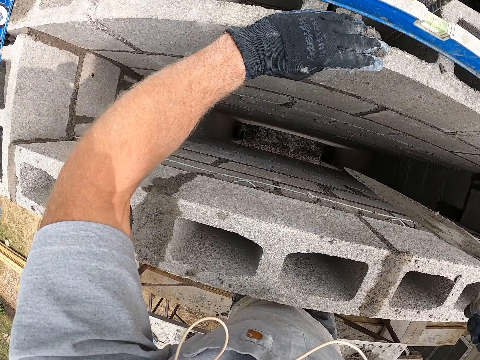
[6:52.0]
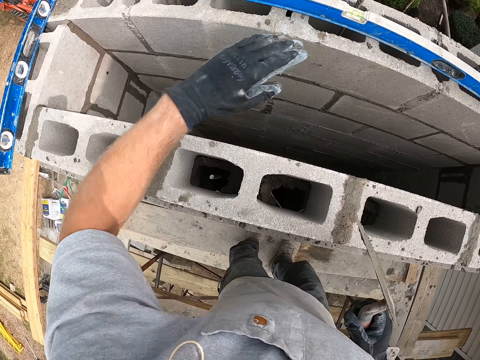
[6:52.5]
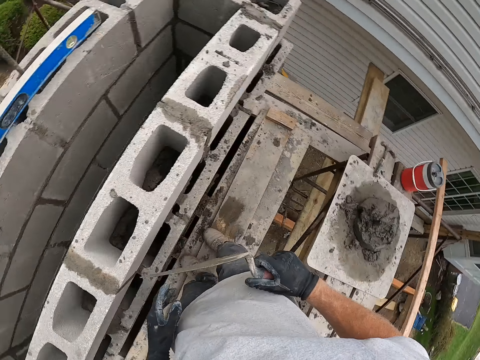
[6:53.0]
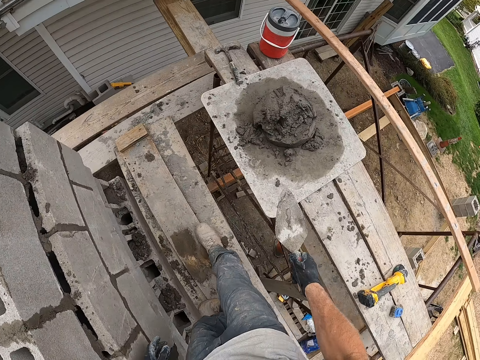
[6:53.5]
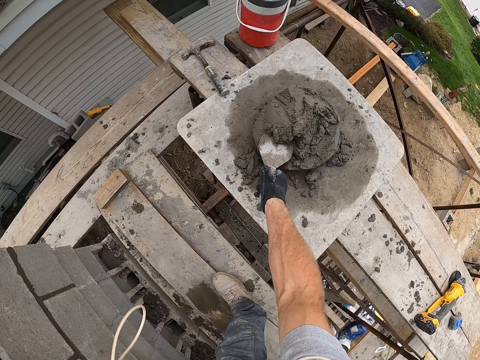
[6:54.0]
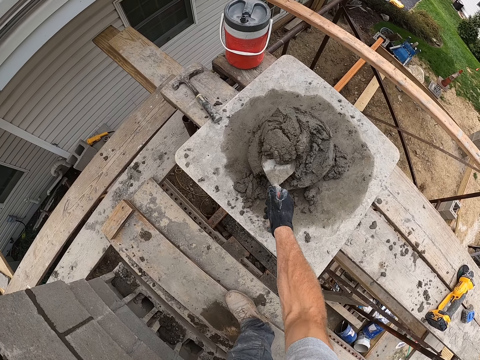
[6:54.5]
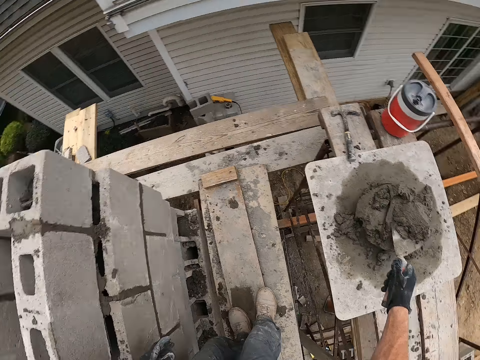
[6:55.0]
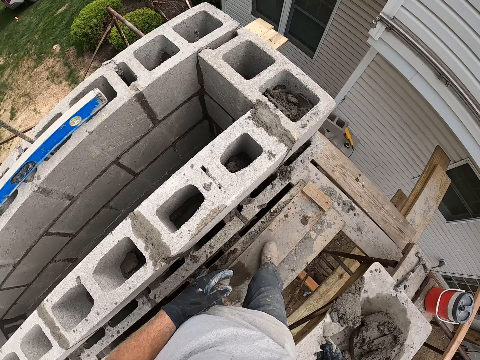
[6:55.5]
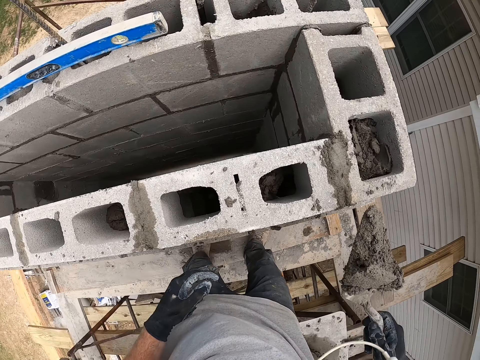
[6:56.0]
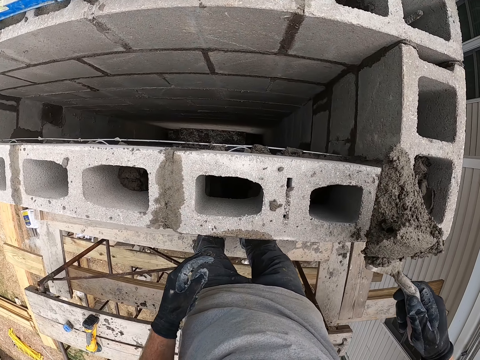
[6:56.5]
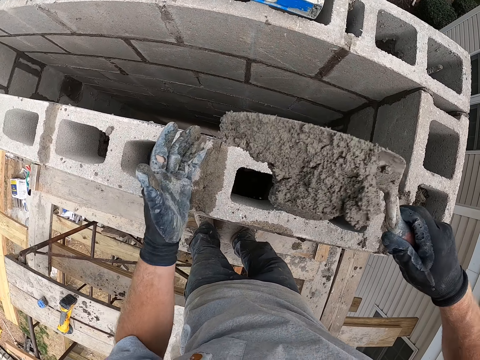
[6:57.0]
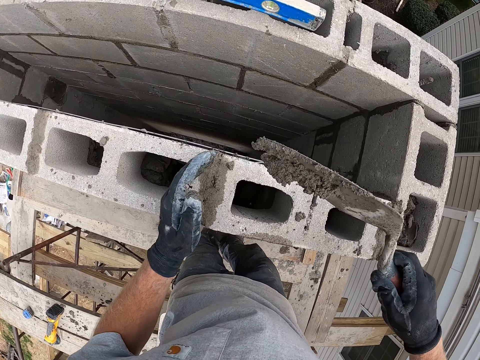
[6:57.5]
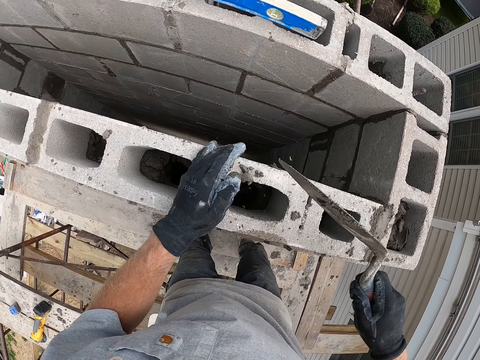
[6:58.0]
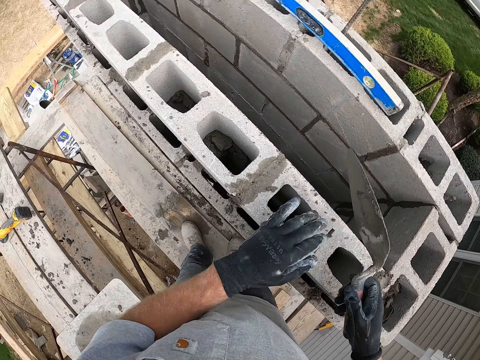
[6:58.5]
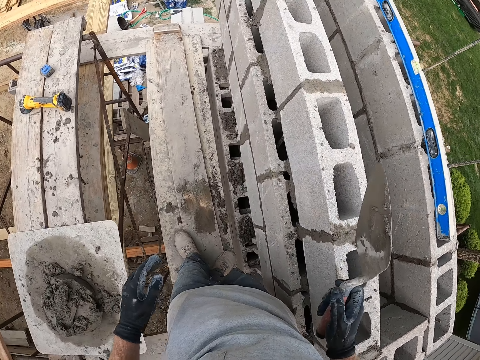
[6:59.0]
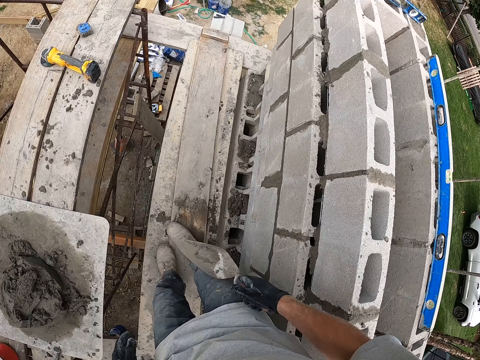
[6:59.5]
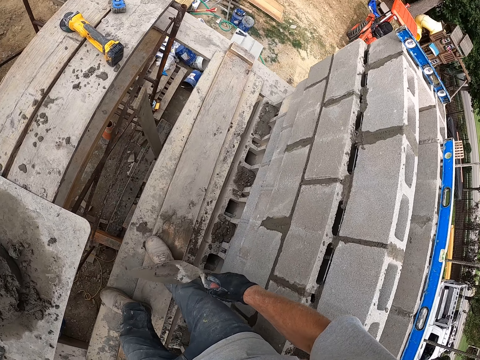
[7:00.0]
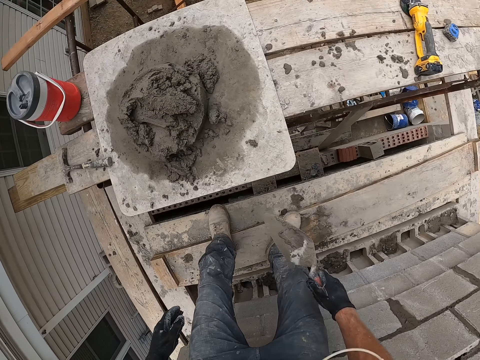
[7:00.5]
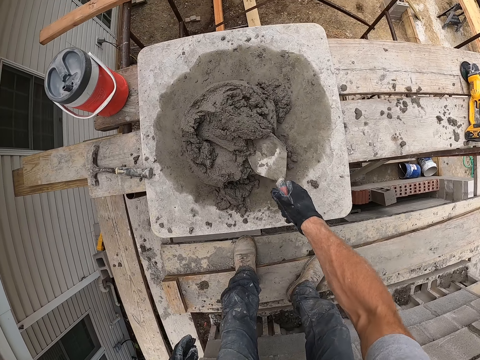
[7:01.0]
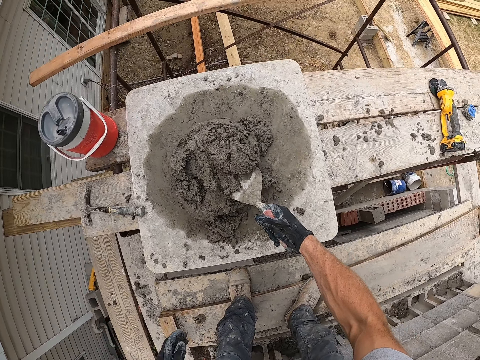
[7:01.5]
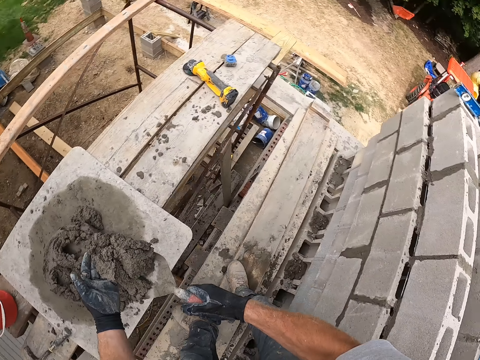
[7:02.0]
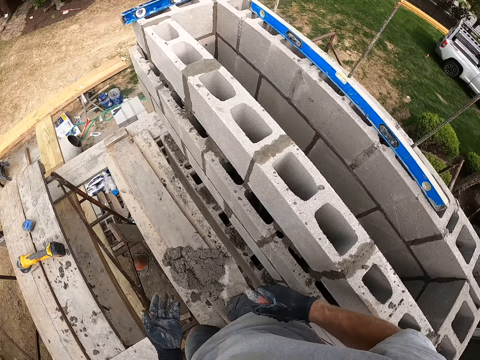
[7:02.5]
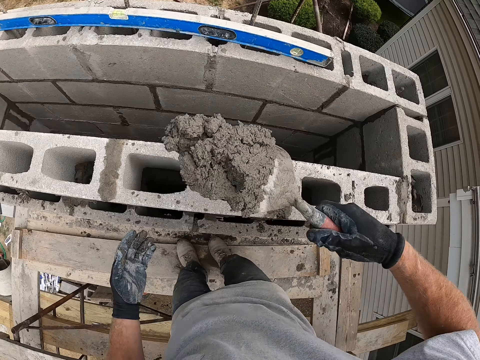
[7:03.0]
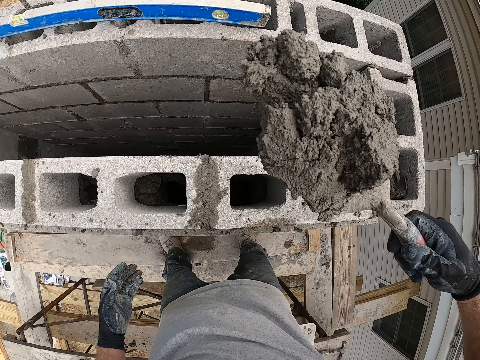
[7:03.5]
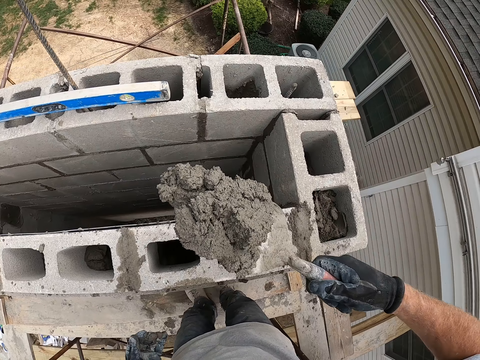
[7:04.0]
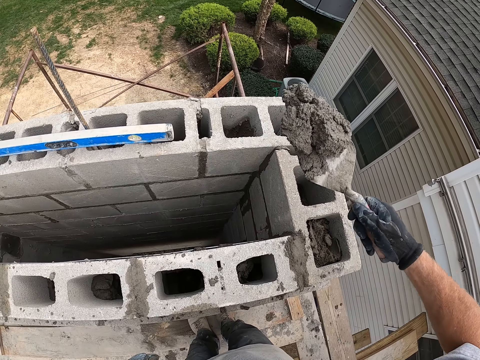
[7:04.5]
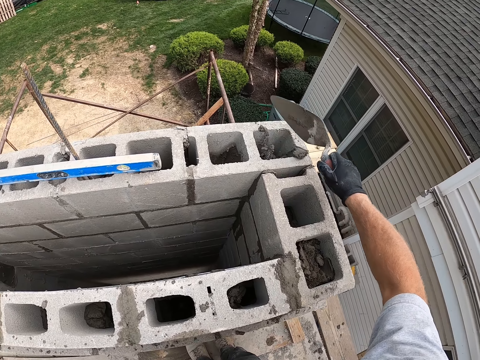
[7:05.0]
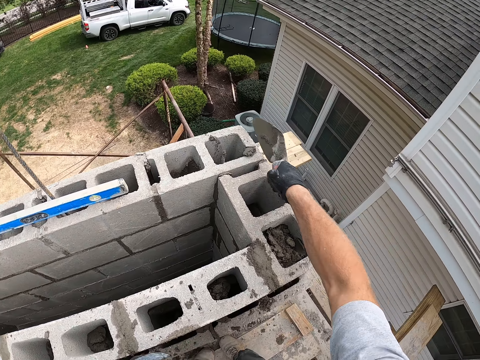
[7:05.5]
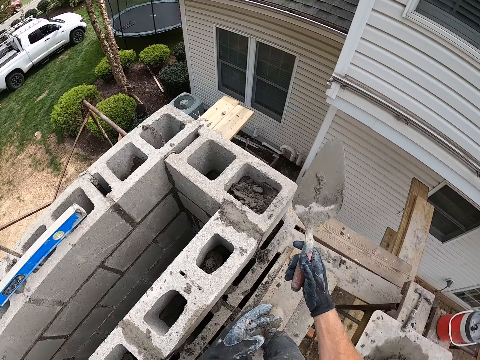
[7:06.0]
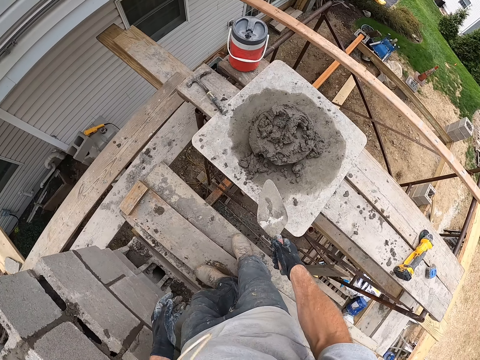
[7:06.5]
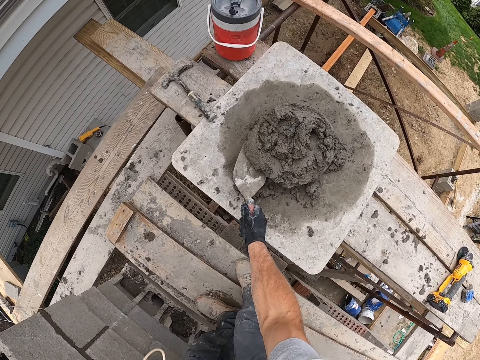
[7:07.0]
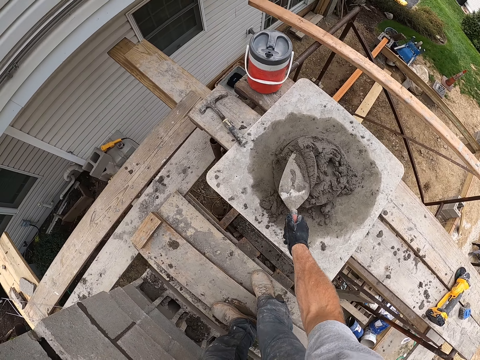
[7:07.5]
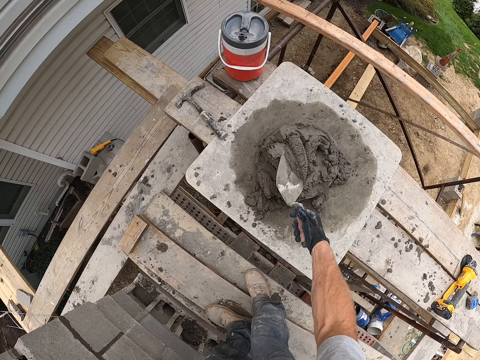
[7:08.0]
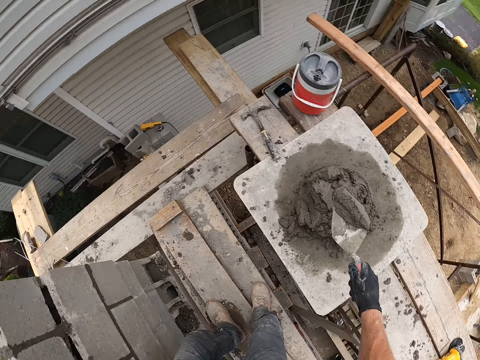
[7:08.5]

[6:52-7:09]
The camera wearer scoops mortar or concrete with the trowel. He fills the brick with concrete. He pours the mortar into the block hole. He scoops mortar with the trowel. He adjusts the mortar with his hand. He pours the mortar into the block hole. He fills the brick with concrete. He scoops mortar with the trowel.

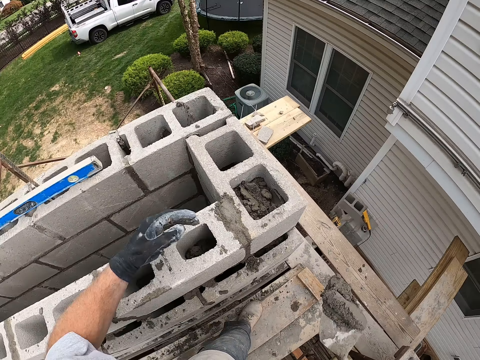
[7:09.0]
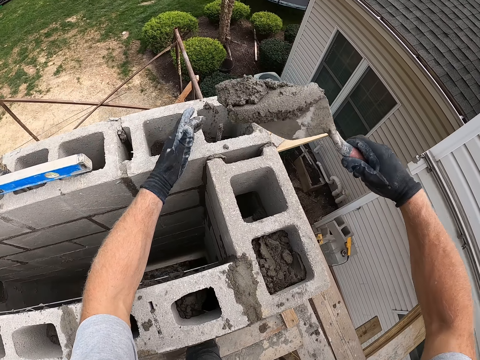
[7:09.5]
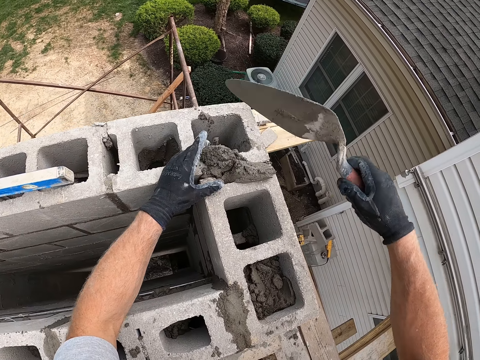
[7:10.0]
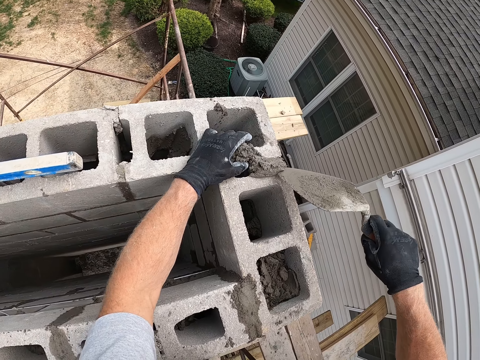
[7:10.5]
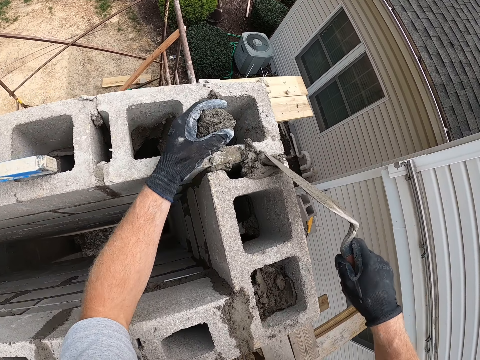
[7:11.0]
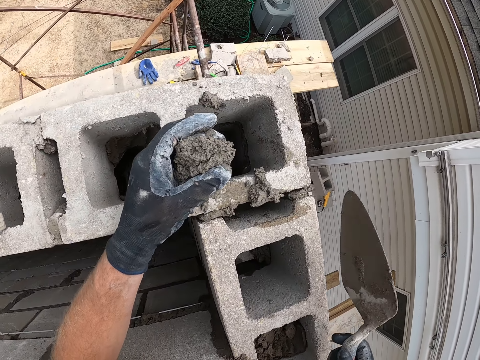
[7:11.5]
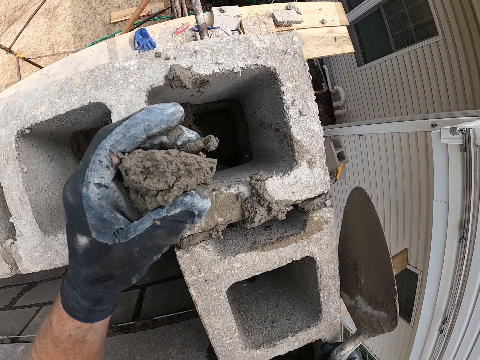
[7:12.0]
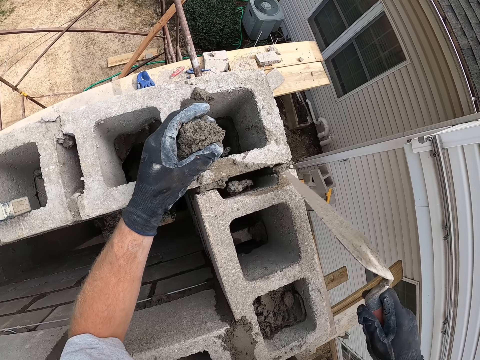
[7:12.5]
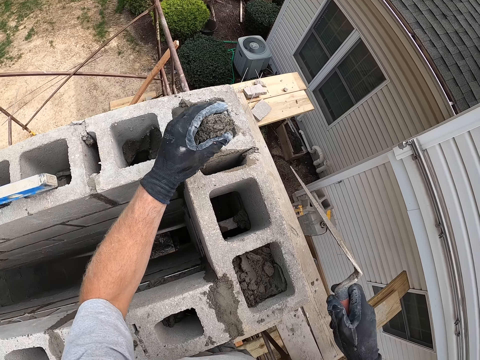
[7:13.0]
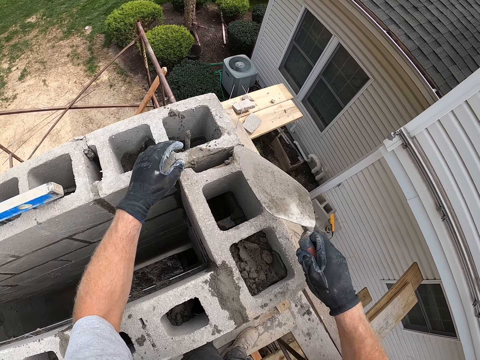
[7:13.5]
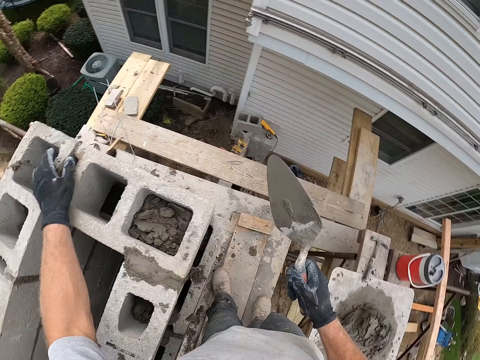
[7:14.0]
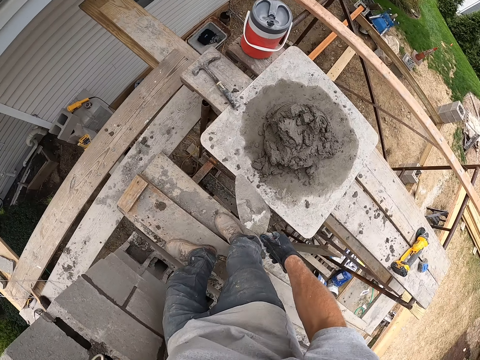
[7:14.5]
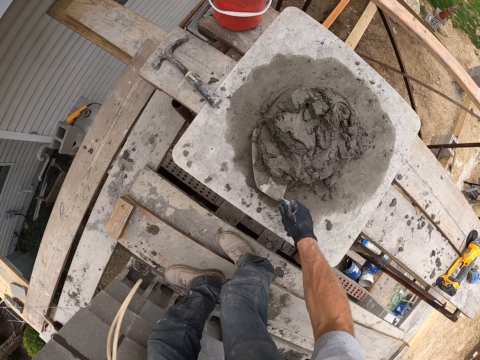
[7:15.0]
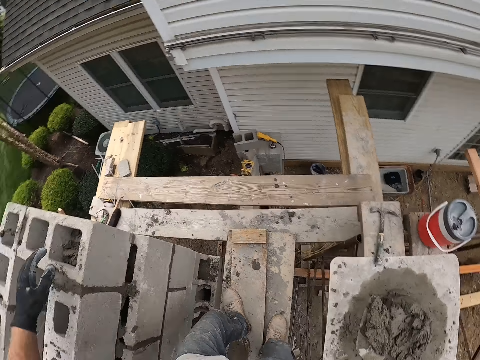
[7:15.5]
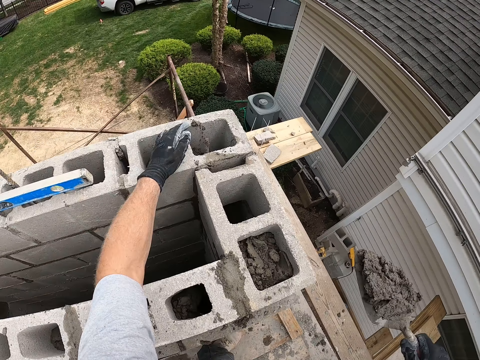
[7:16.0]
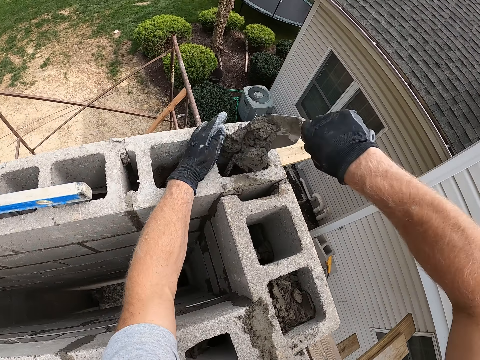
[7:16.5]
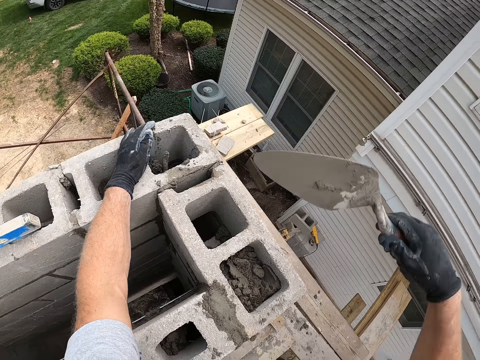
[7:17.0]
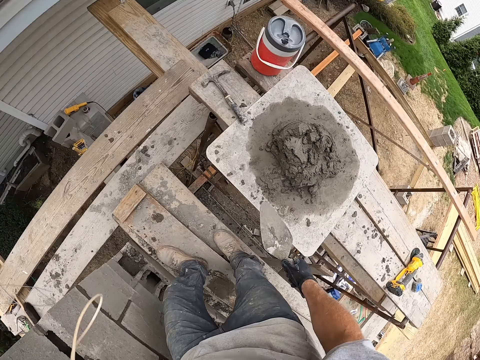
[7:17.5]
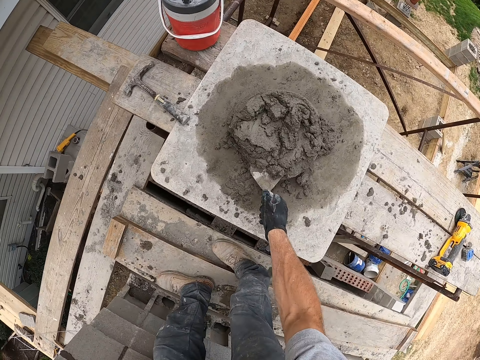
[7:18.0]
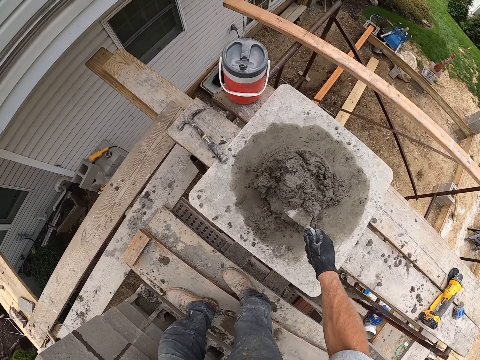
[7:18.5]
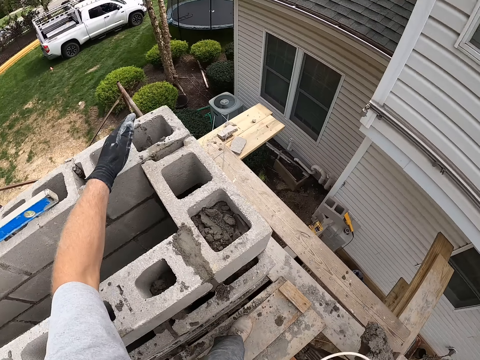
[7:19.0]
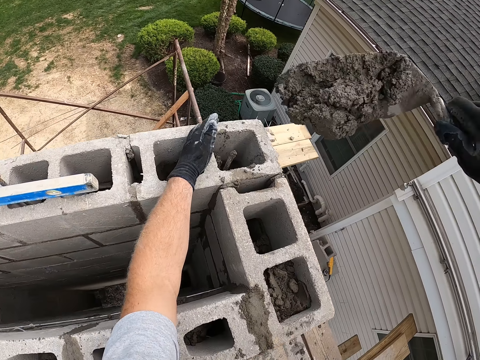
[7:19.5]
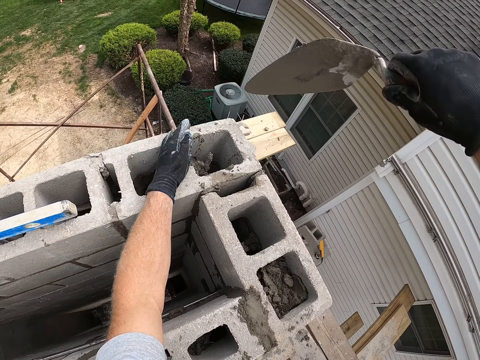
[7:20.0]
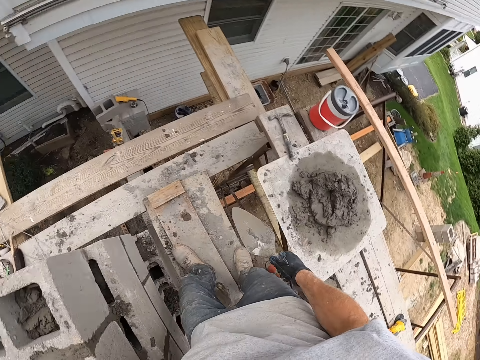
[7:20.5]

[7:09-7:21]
The camera wearer fills the joint with mortar or concrete. They spread the concrete. They pick the concrete. They drop the concrete. They scoop mortar with the trowel. They pour the mortar into the block hole. They fill the brick with concrete. They scoop mortar with the trowel. They pour the mortar into the block hole. They fill the brick with concrete.
